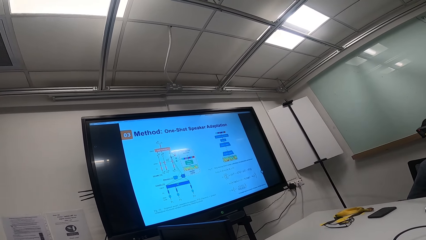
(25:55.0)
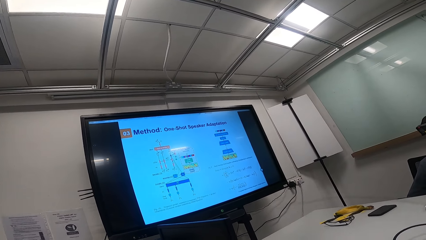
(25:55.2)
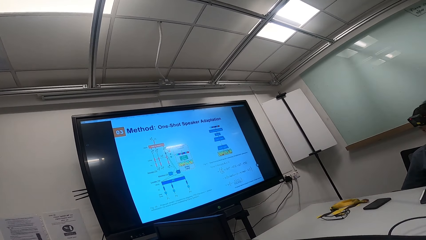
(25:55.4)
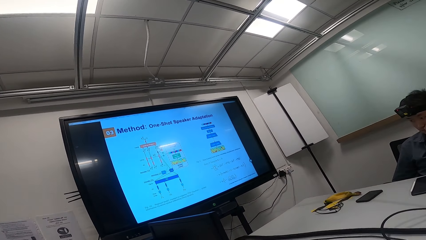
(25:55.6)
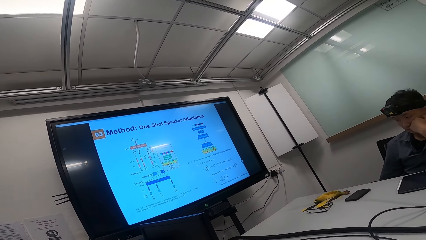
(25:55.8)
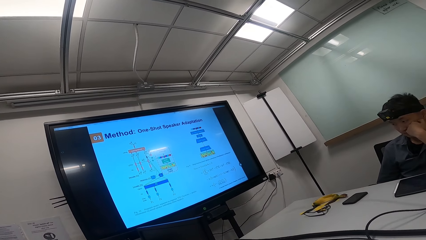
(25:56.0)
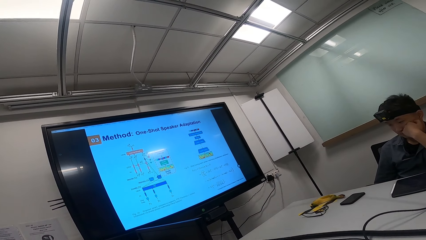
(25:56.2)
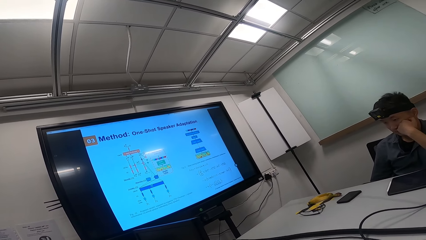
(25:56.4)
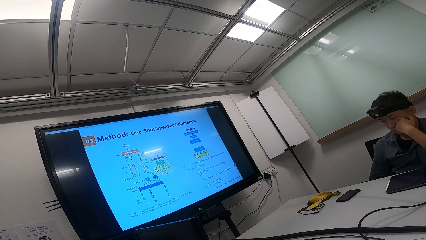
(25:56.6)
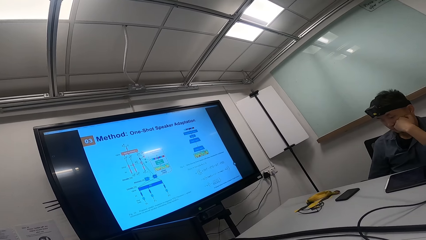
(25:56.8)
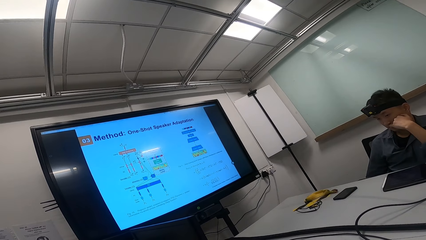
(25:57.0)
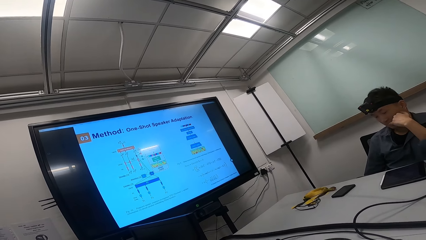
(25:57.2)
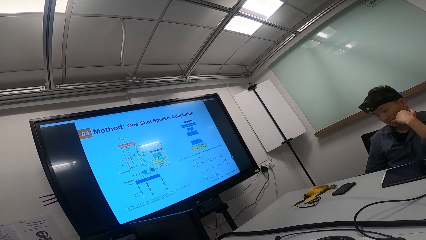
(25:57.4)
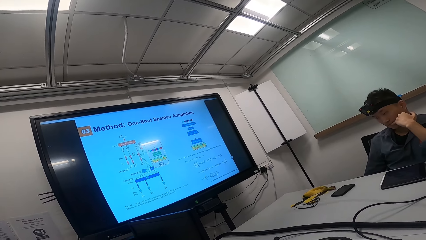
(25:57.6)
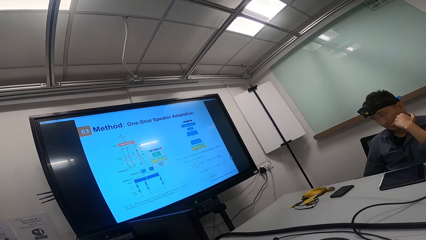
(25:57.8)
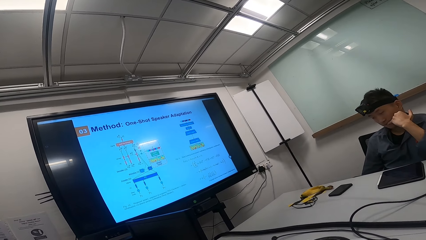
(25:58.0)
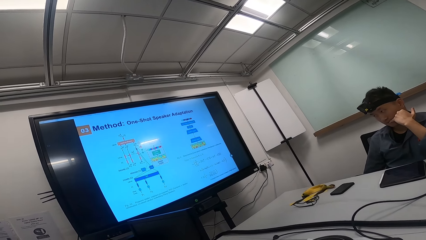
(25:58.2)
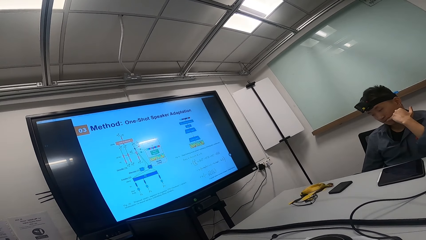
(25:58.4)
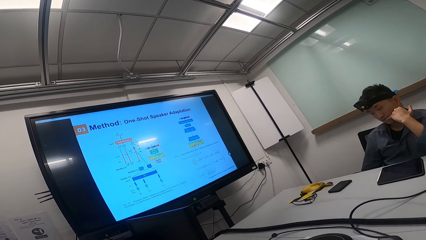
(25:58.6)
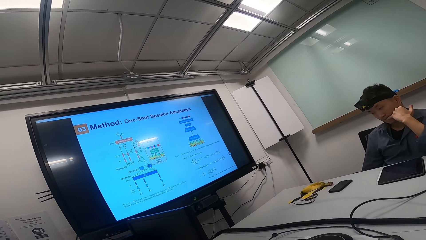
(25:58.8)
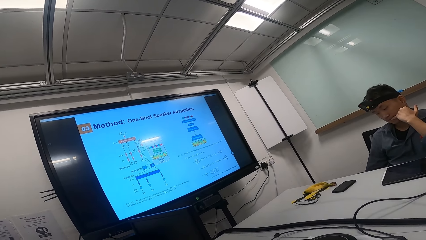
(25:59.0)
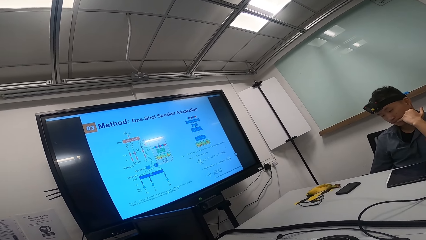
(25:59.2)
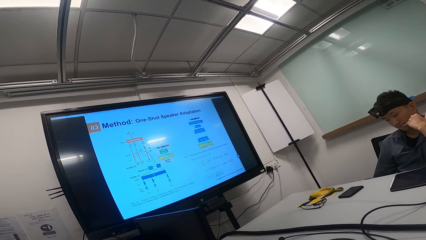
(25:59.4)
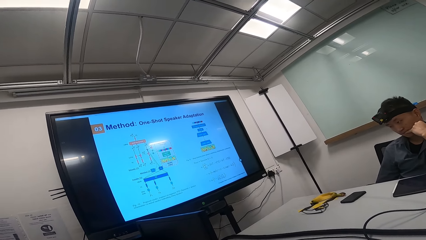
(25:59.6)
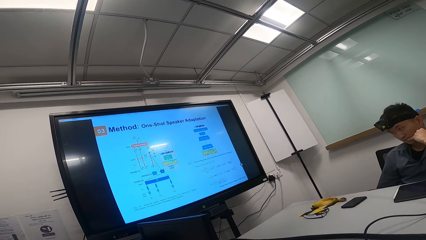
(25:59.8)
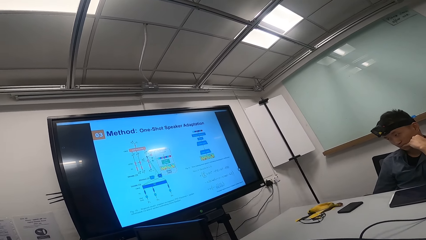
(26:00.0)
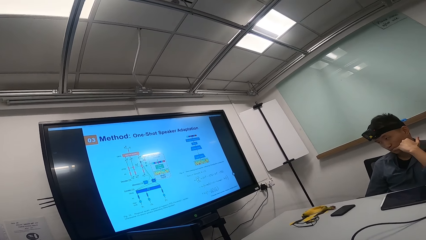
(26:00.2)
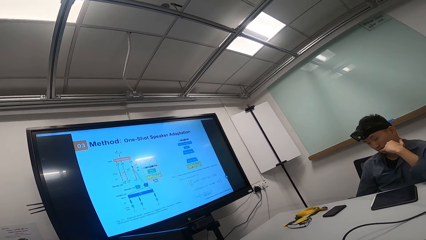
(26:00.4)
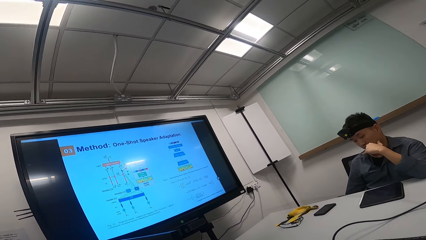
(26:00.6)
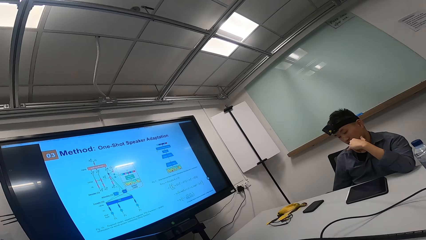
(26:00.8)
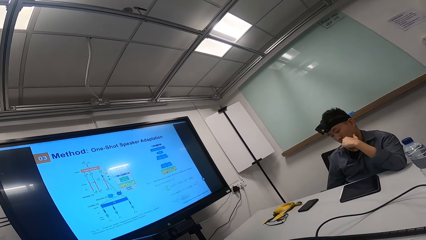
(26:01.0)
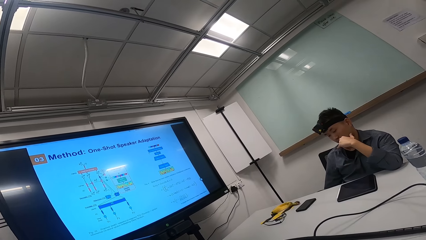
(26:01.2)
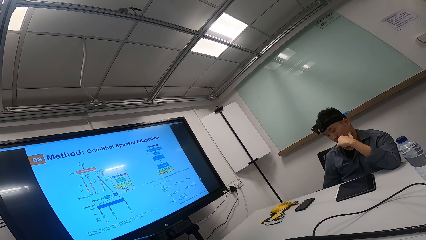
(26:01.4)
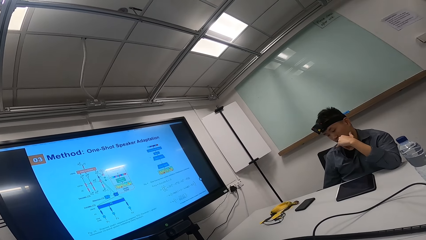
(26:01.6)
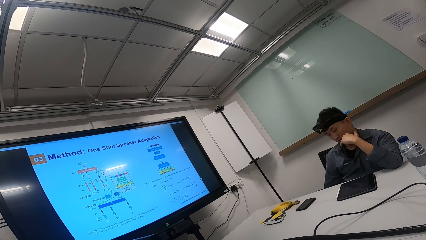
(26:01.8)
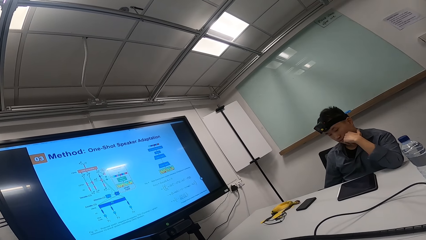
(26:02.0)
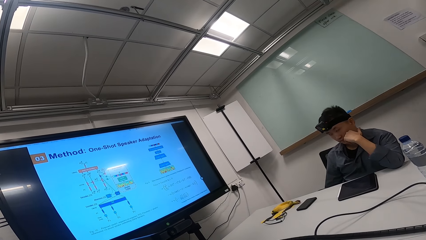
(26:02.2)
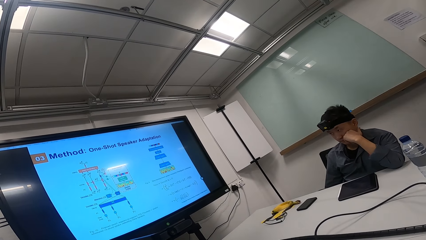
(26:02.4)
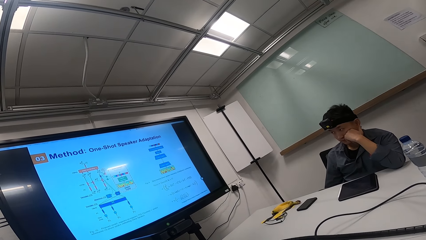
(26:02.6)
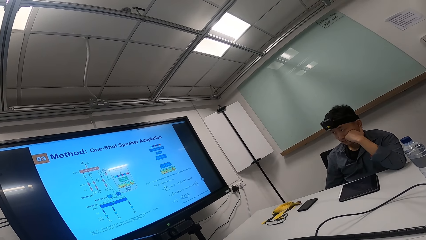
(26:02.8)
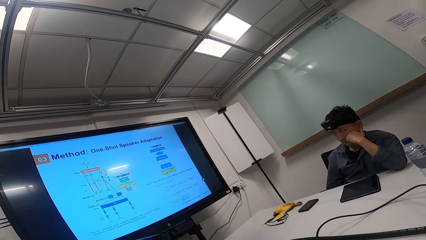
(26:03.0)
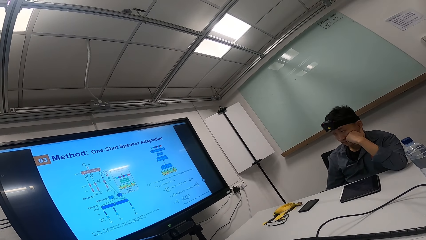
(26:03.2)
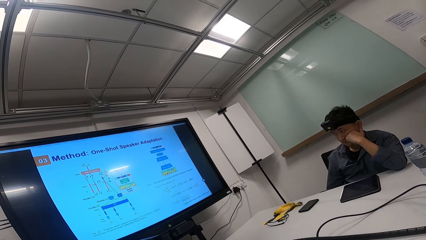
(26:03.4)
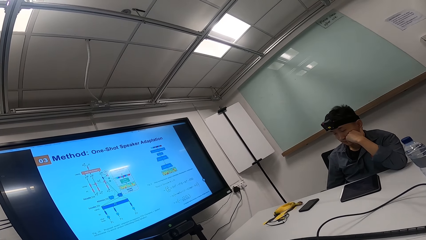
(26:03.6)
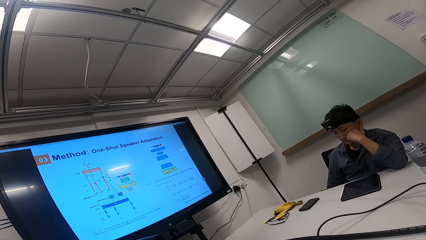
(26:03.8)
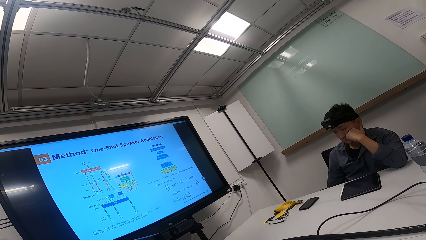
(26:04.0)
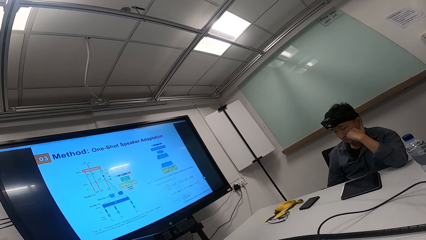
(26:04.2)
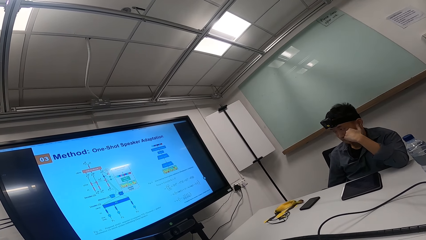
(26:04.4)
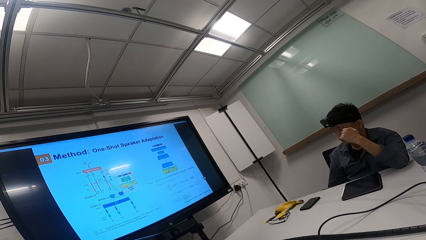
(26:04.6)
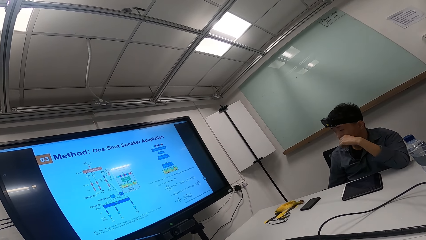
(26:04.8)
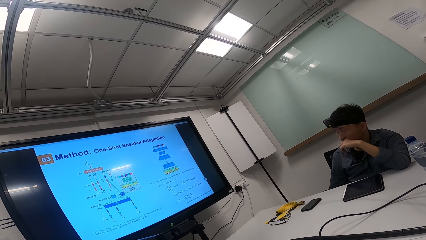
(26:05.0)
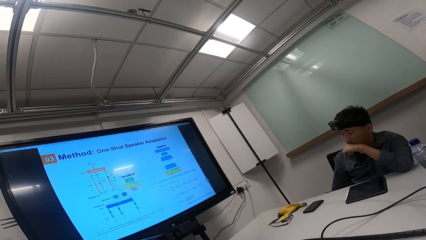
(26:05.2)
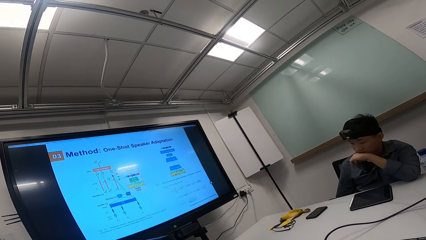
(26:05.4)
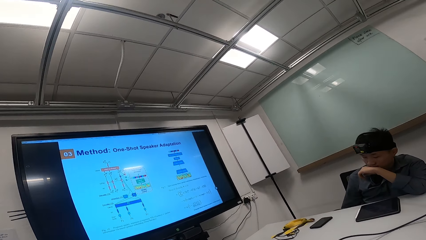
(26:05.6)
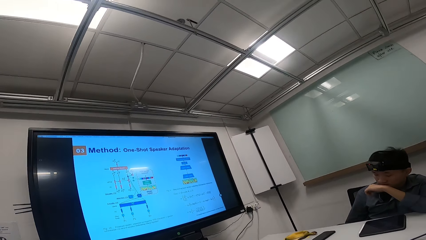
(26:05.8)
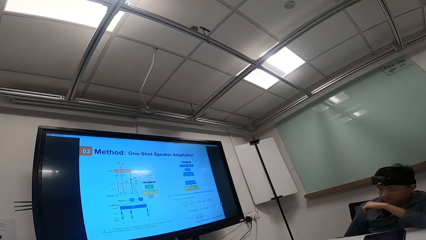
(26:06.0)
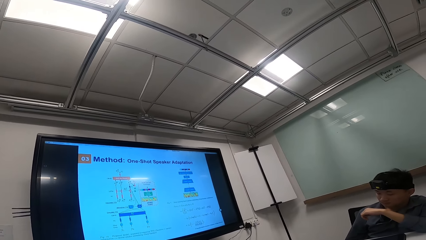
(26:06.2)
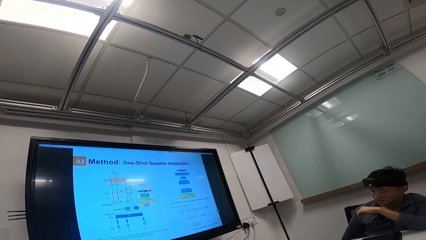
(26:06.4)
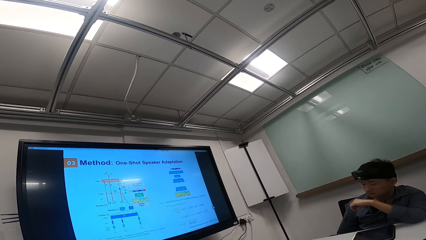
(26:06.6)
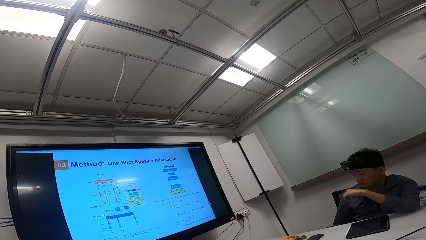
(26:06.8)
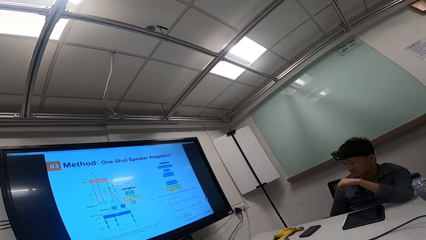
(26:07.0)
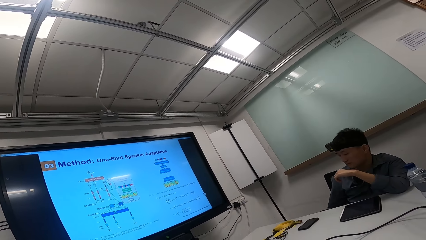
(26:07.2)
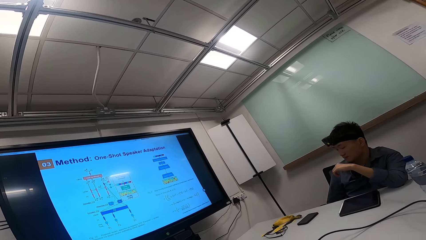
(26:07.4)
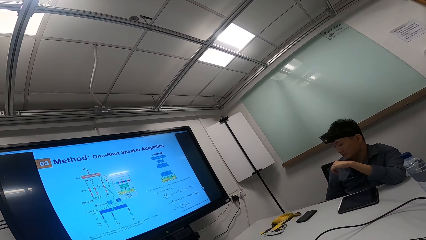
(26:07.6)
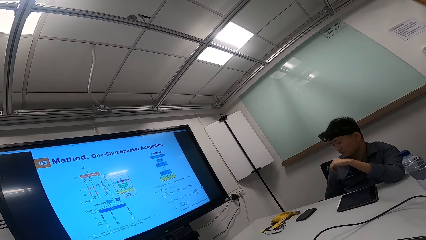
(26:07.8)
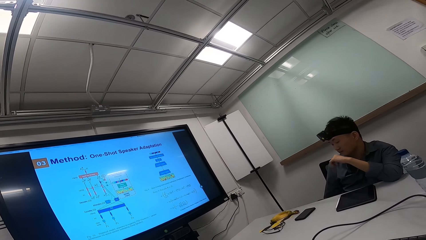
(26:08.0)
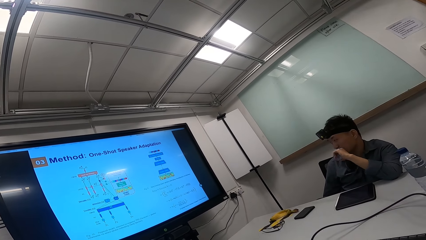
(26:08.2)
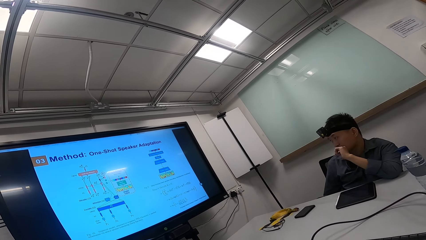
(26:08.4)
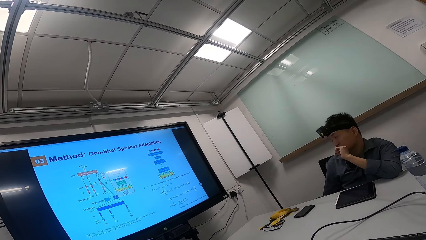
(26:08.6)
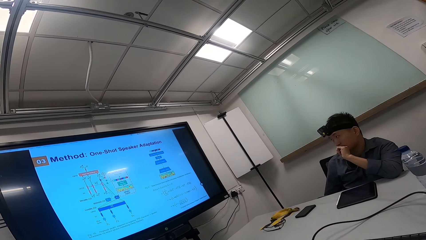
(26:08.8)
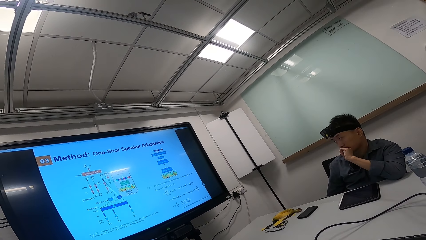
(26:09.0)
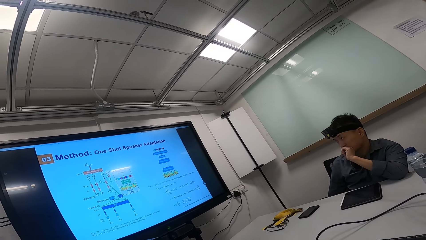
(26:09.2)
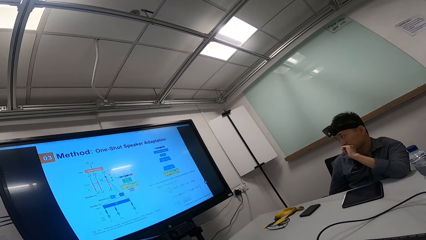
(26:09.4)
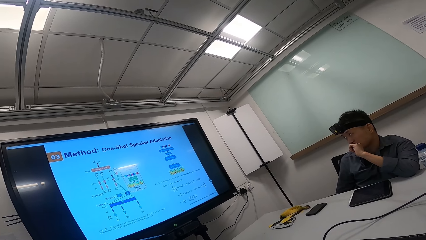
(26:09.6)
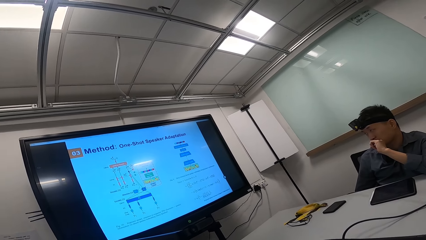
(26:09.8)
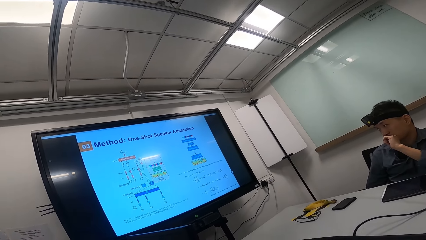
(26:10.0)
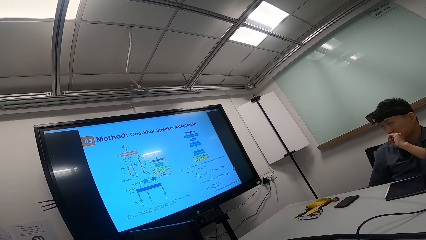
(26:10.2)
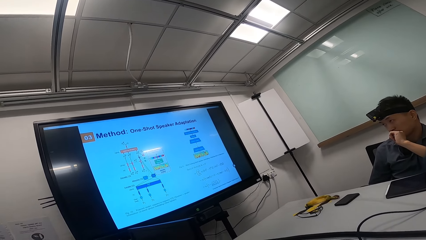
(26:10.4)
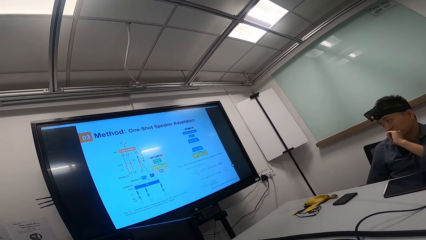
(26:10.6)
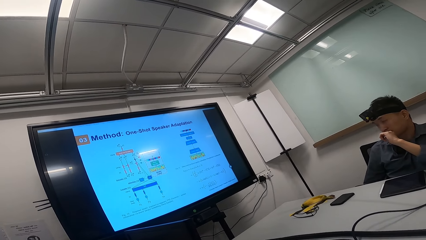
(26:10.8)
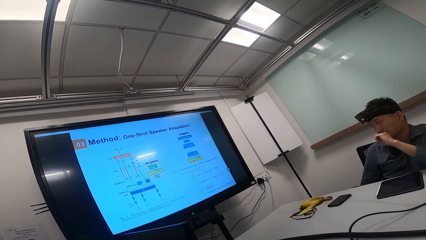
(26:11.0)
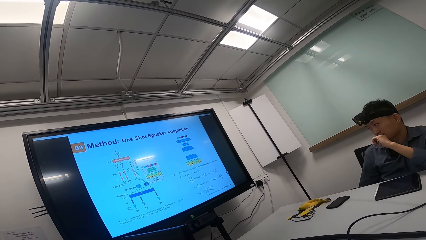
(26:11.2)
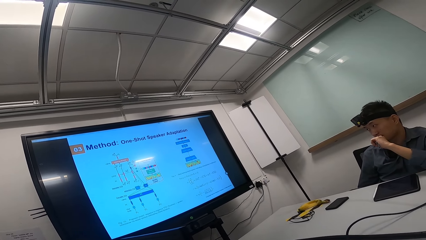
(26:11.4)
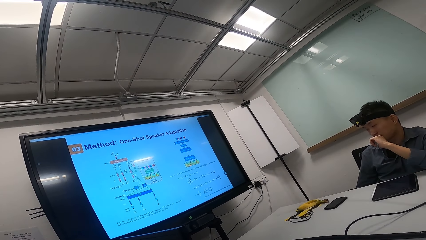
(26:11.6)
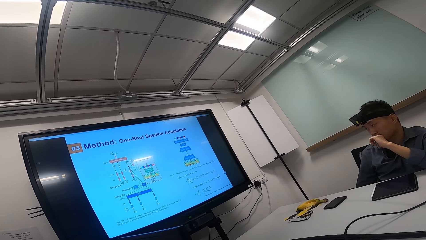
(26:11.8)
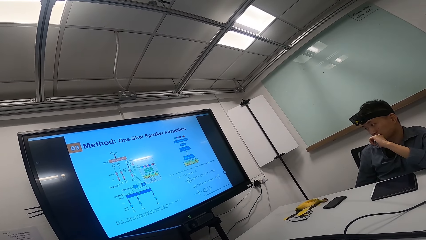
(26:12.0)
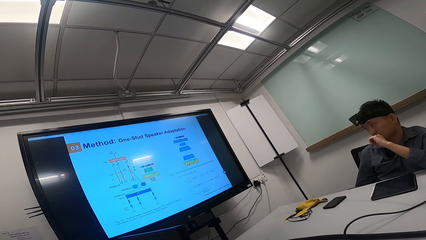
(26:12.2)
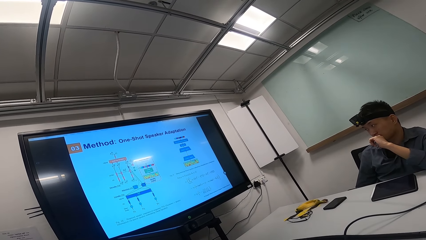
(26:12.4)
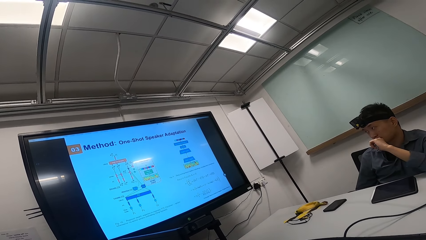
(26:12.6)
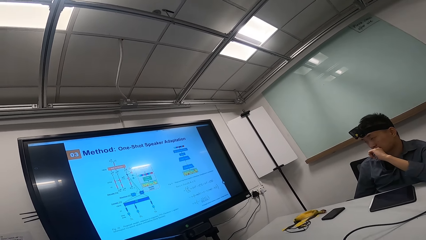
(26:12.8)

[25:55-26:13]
A person puts the left hand small finger in the mouth. The person looks at his left hand and looks at the television.
